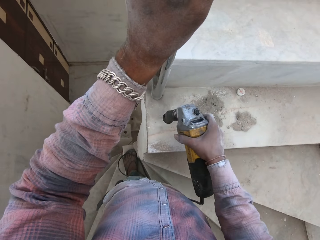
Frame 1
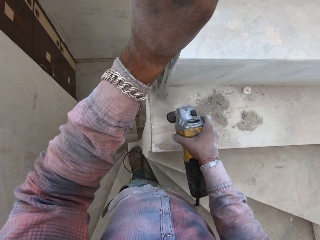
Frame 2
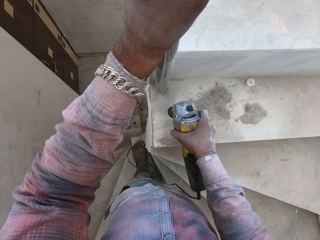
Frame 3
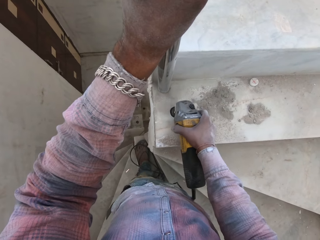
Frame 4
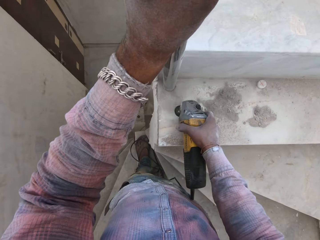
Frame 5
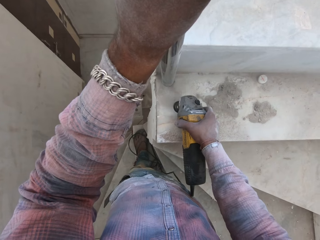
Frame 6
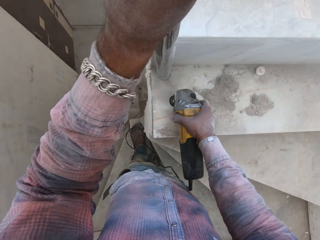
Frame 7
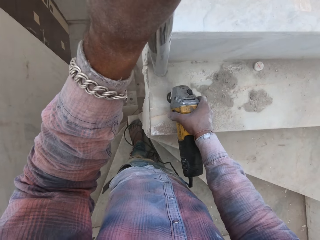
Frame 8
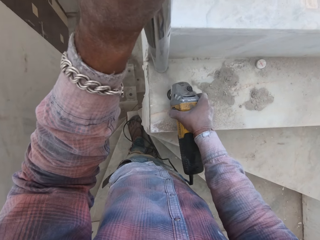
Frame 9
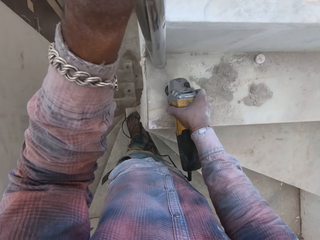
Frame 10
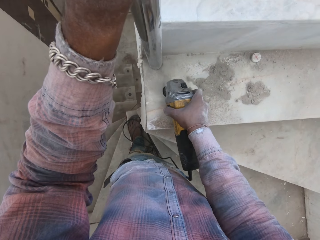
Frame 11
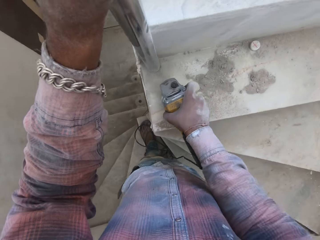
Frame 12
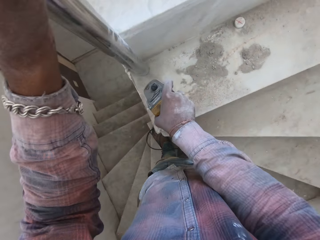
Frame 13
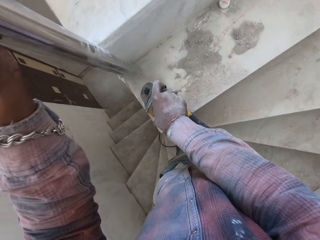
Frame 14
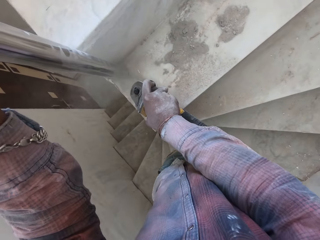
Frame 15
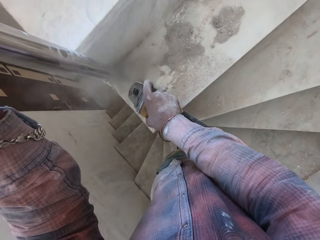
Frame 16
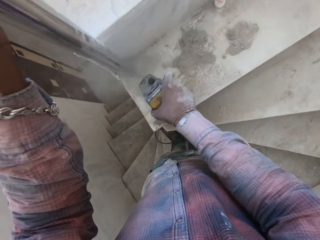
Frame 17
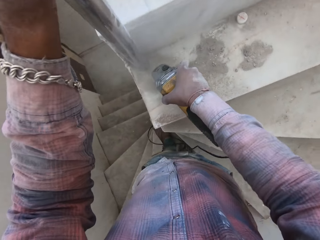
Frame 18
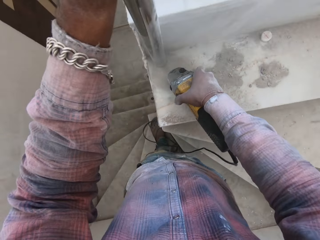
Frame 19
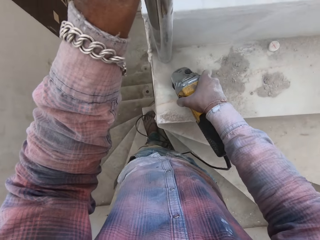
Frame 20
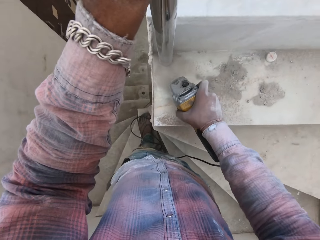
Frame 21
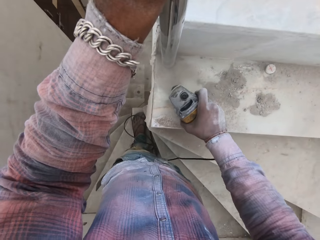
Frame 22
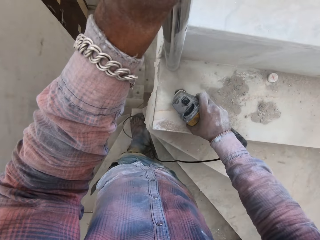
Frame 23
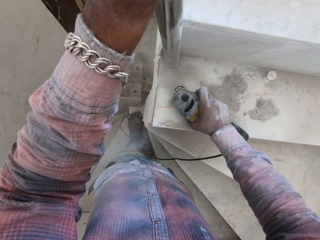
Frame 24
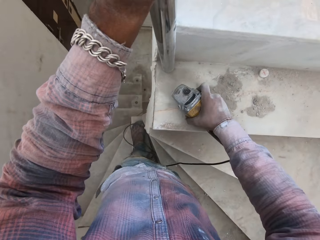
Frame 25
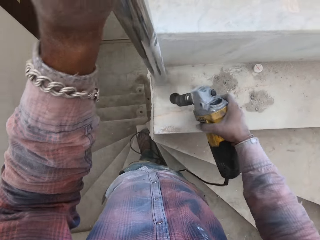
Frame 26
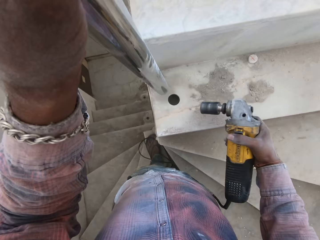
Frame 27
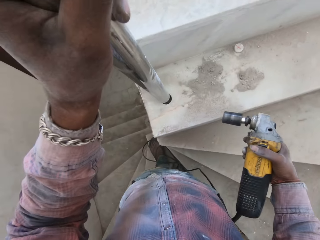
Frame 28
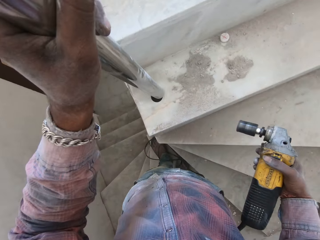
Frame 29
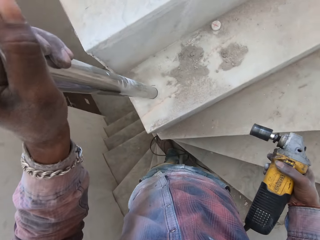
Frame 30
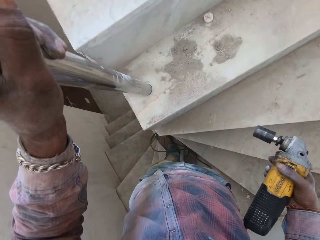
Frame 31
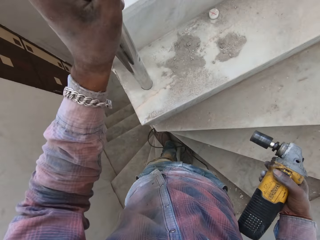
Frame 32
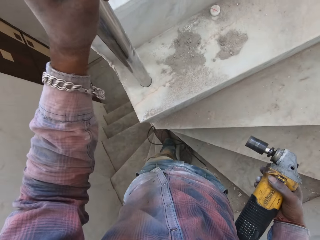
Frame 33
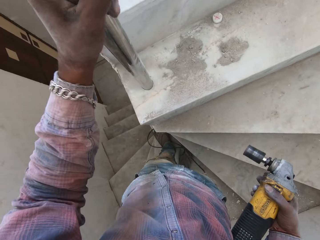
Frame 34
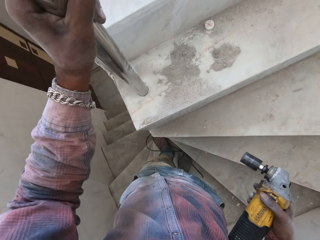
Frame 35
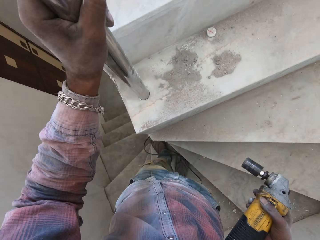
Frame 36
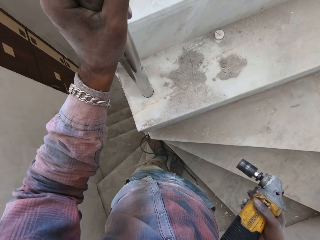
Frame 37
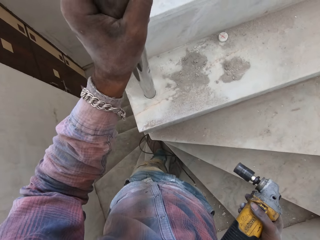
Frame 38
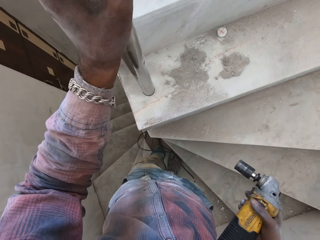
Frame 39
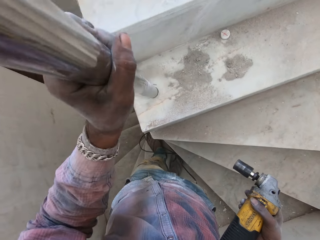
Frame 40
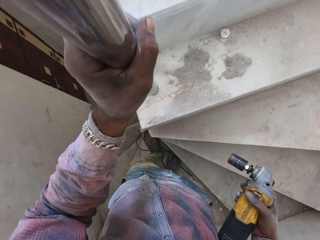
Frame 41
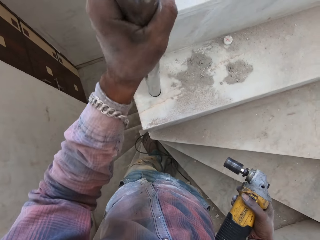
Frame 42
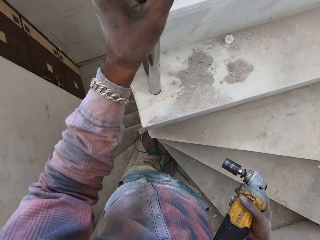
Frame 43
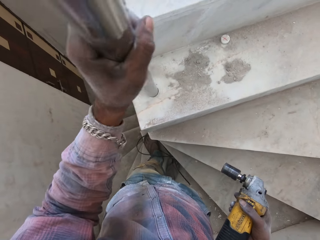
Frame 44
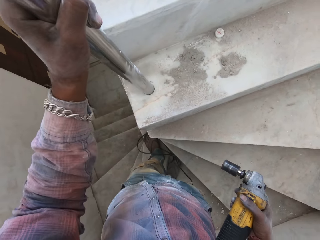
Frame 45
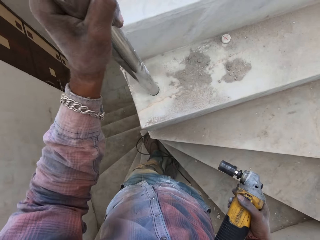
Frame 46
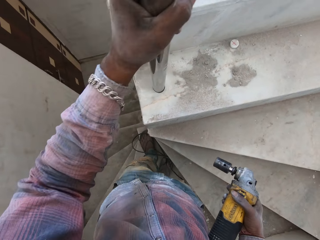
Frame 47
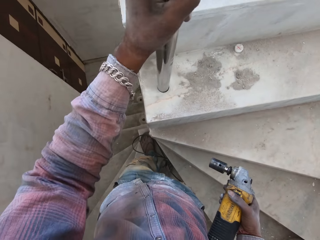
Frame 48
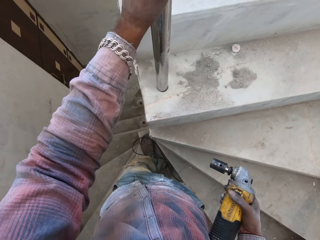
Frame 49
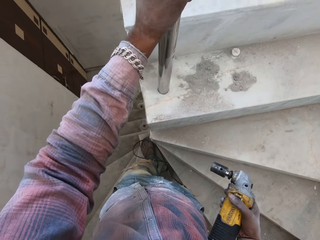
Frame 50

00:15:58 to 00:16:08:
The camera wearer starts the drilling machine. They drill a hole on the concrete with a hammer drill. They fix the metal baluster in the hole.

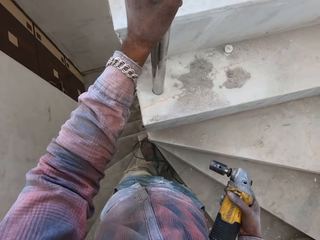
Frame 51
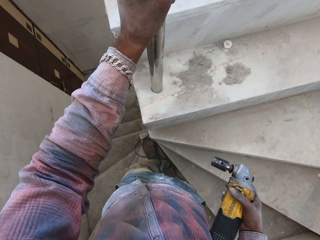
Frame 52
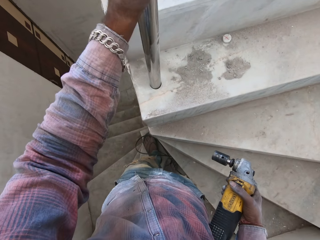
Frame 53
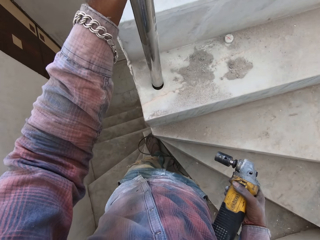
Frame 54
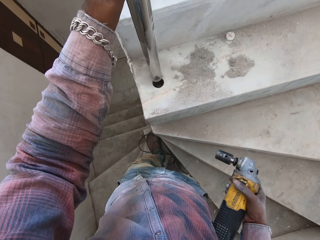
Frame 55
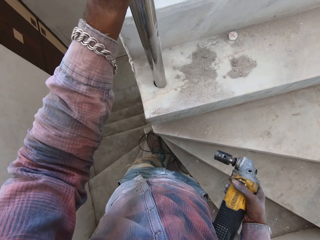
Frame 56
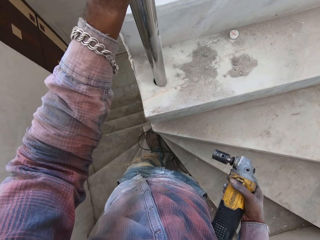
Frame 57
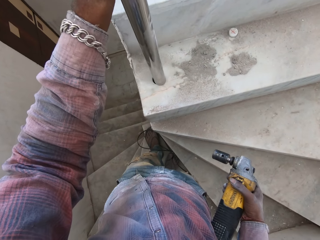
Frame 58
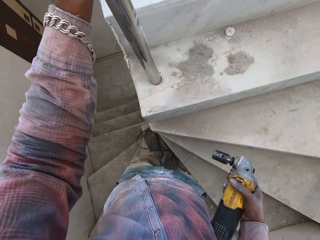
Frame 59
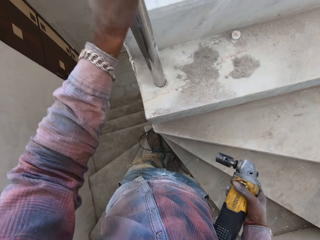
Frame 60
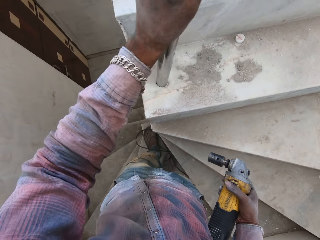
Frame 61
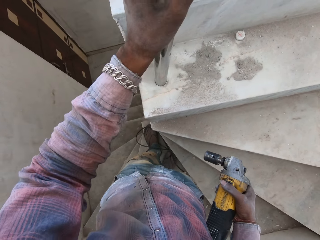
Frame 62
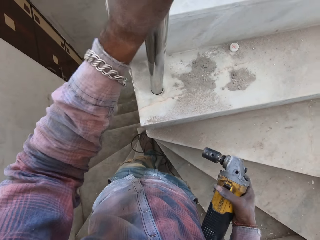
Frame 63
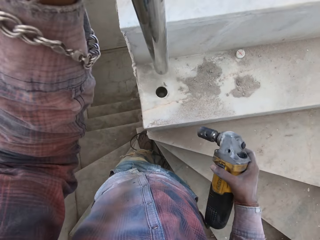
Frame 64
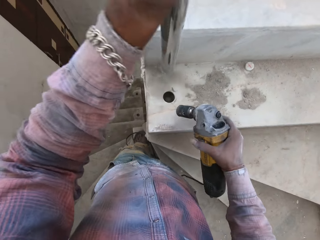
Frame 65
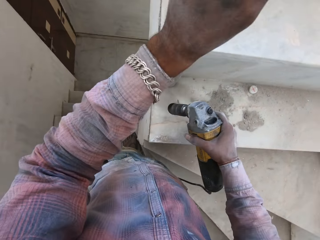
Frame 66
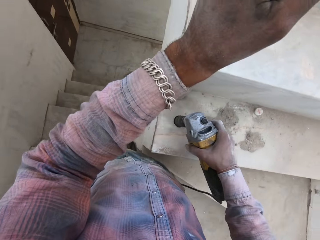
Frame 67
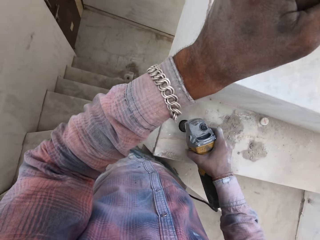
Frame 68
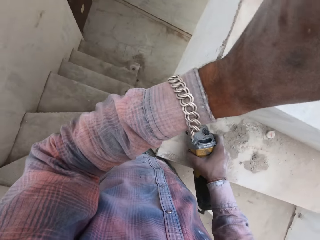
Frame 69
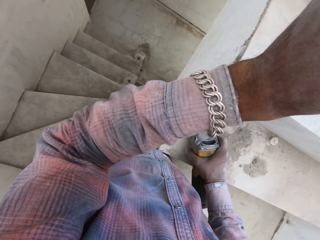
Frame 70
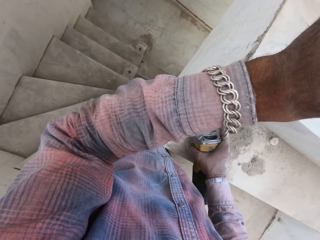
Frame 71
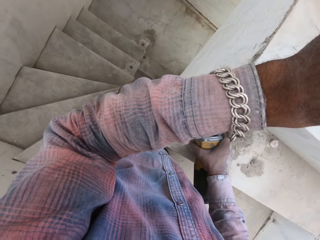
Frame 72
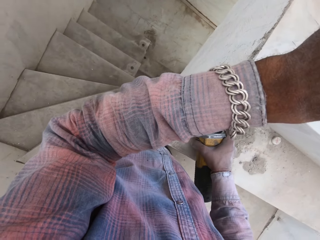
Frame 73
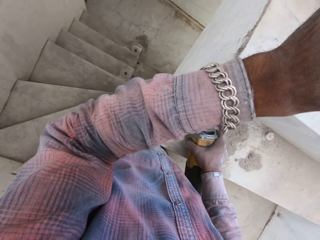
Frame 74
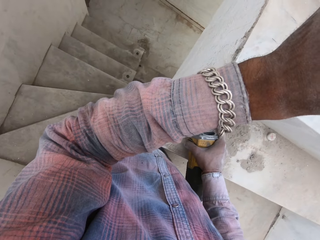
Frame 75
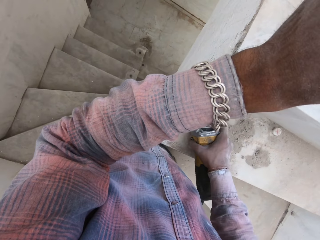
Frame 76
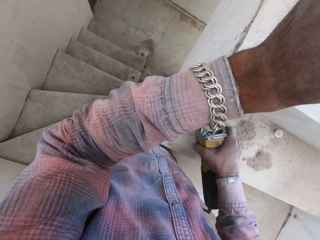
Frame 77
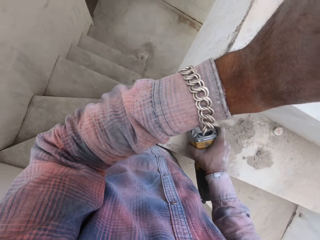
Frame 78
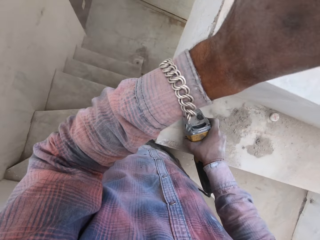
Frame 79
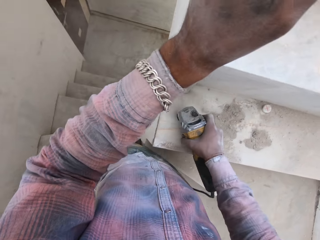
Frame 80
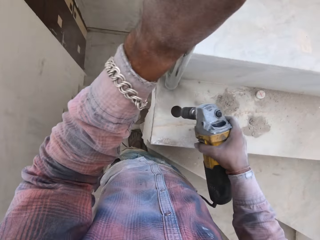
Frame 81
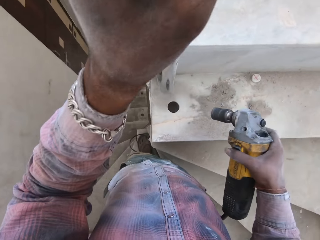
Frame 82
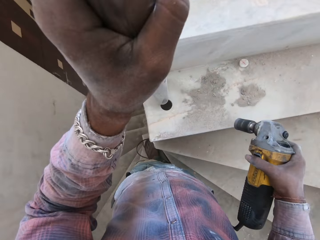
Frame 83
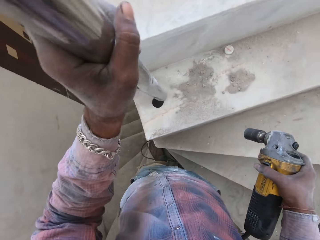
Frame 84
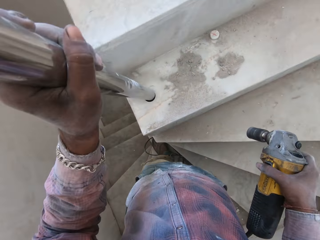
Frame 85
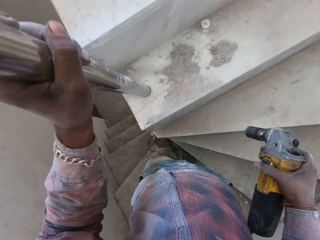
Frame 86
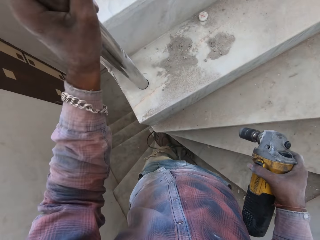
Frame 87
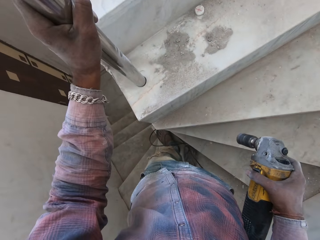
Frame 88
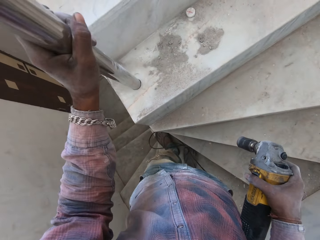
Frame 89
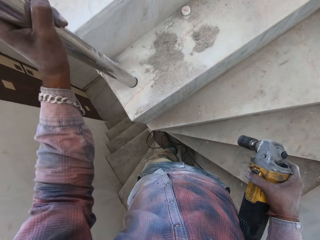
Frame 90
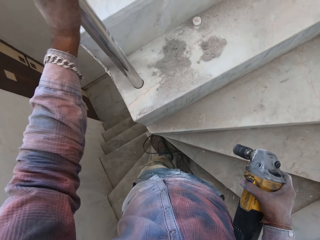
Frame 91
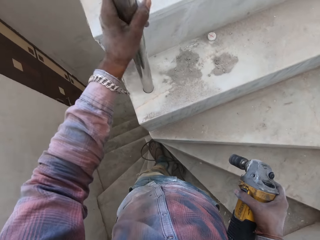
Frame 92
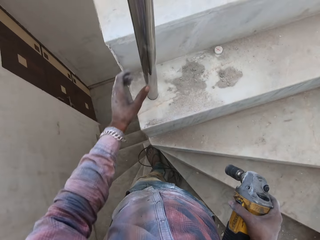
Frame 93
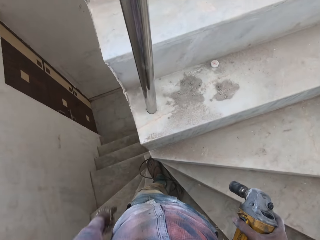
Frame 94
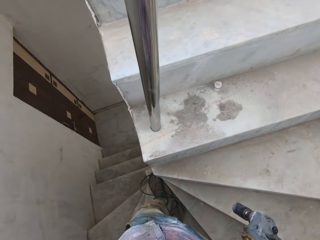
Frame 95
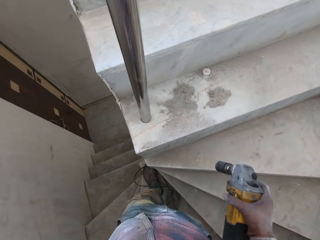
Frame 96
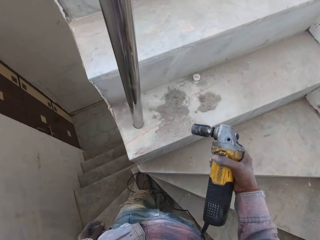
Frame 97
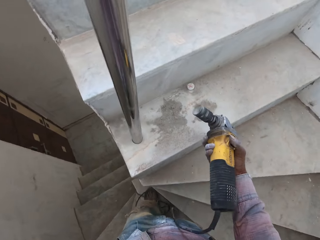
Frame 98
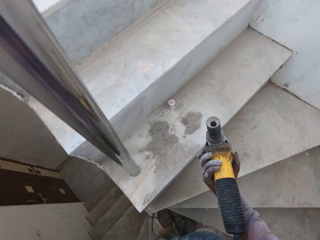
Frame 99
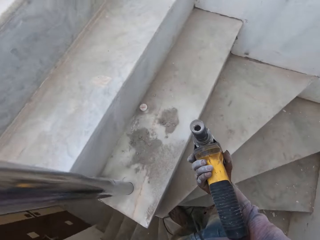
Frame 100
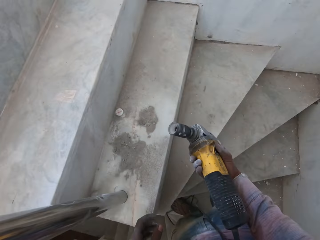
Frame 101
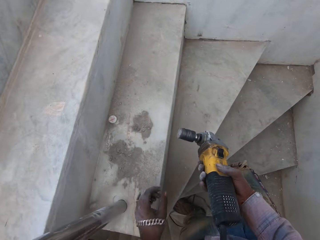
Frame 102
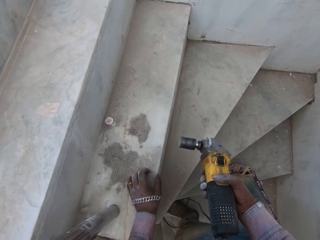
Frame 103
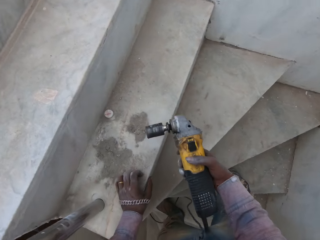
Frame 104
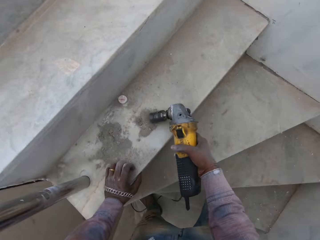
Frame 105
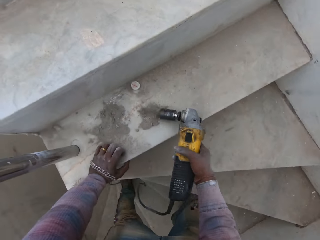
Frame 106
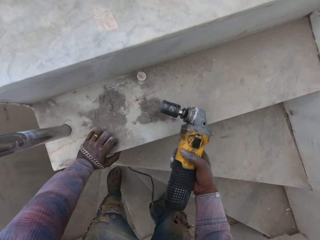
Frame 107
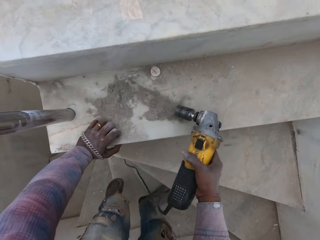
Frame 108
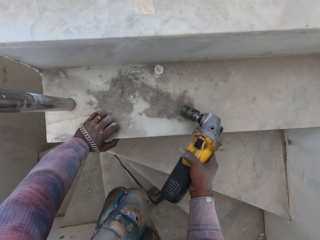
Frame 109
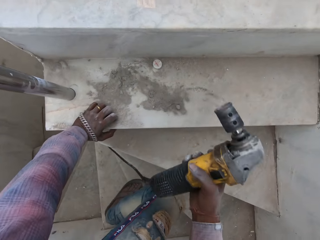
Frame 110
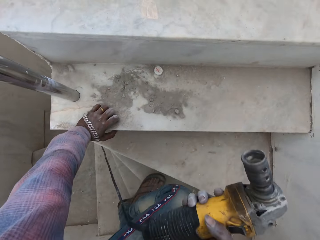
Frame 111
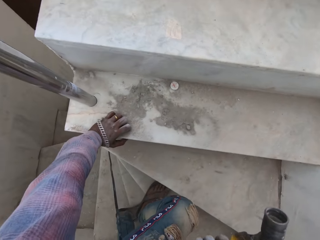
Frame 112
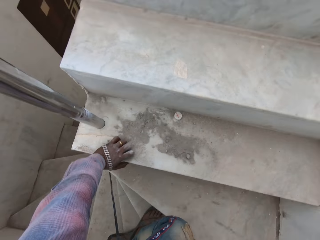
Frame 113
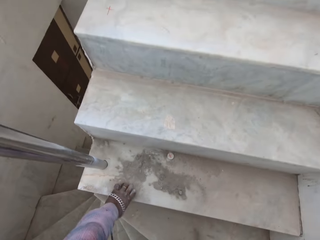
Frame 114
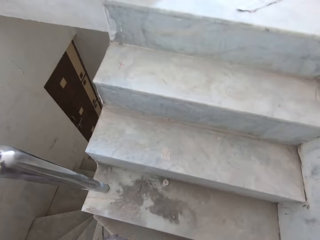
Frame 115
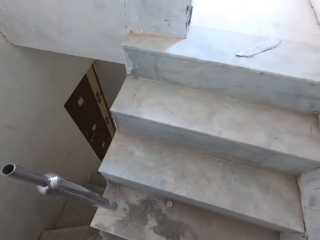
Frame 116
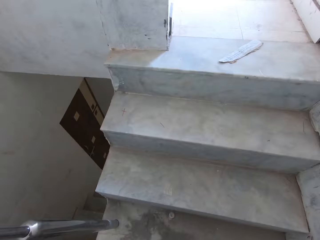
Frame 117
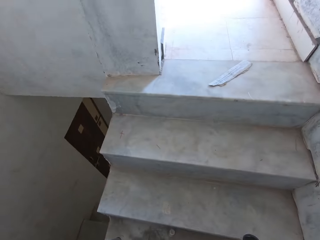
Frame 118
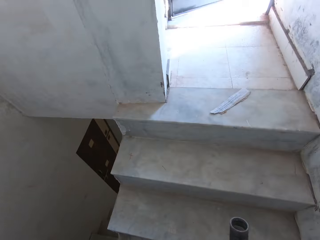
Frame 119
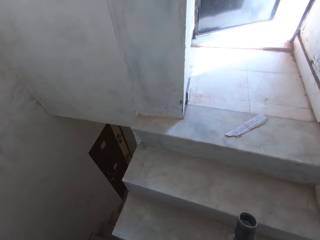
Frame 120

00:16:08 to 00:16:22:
The camera wearer removes the metal baluster in the hole. They drill a hole on the concrete with a hammer drill. They fix the metal baluster in the hole. They check the drilling machine. They hit the hammer drill on the concrete. They remove dust in the drilling machine. They ascend the staircase.
